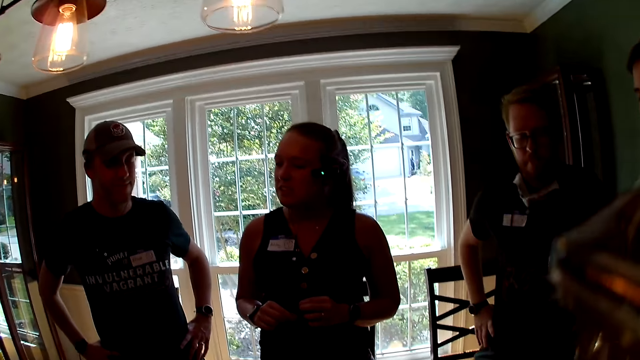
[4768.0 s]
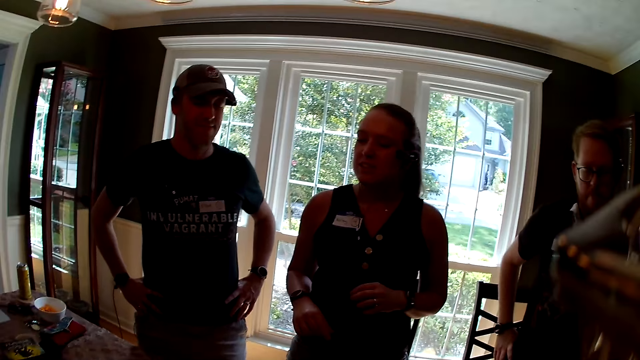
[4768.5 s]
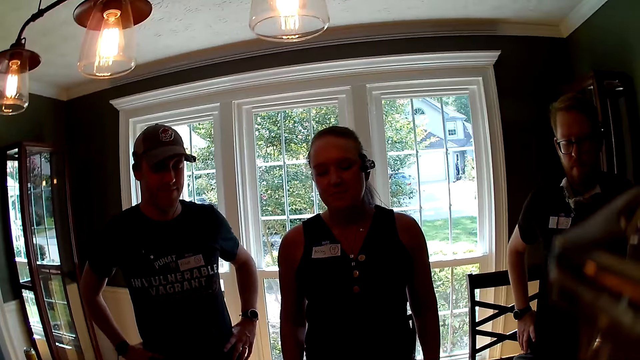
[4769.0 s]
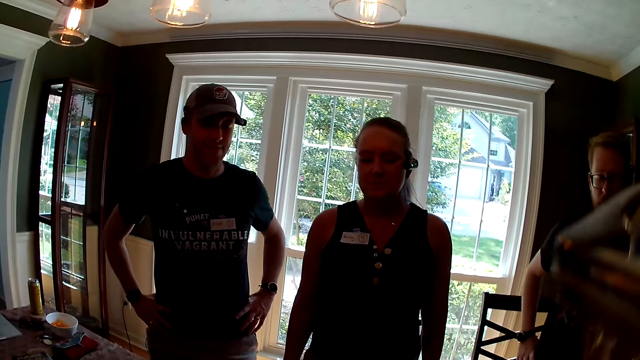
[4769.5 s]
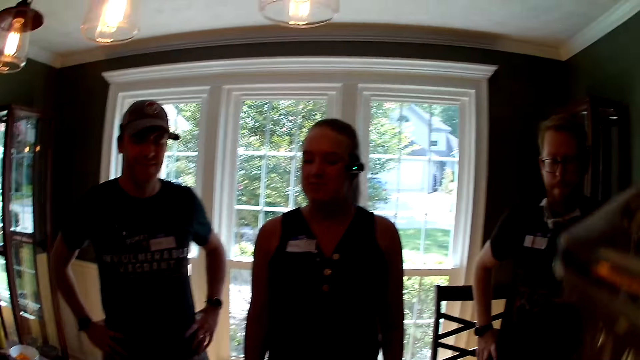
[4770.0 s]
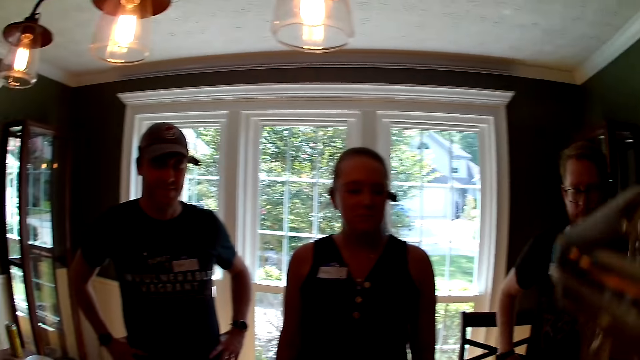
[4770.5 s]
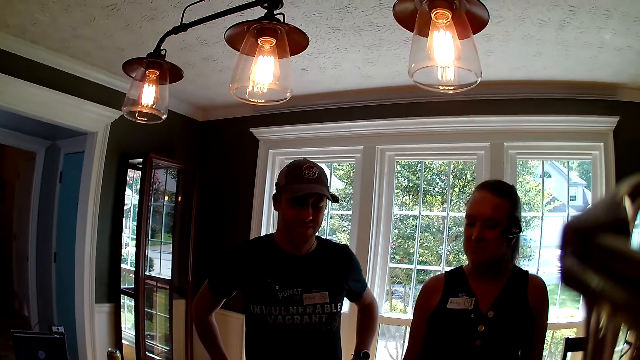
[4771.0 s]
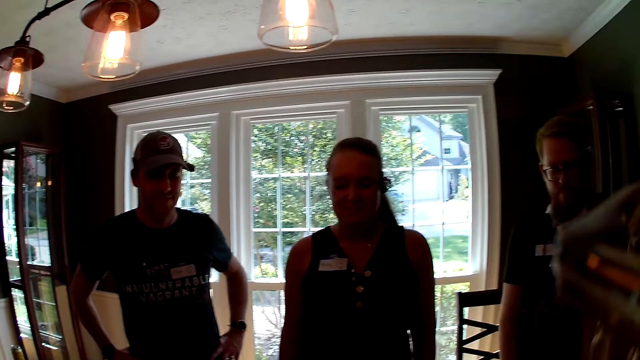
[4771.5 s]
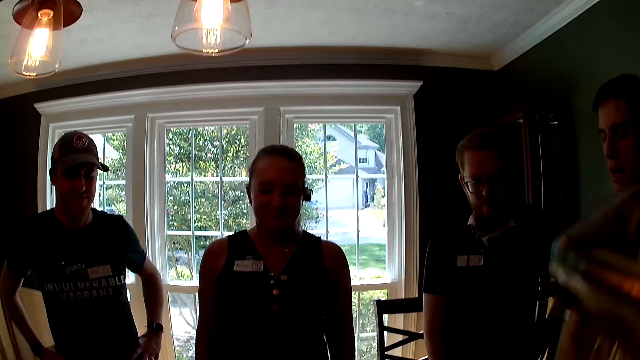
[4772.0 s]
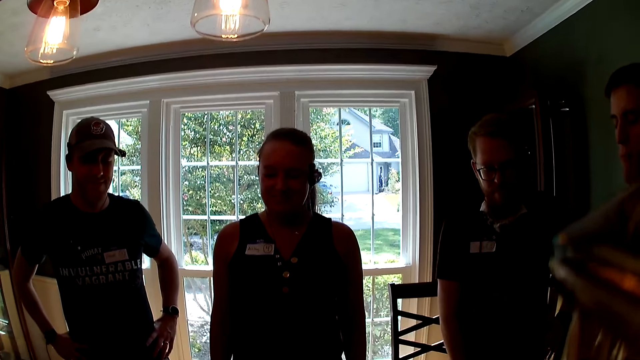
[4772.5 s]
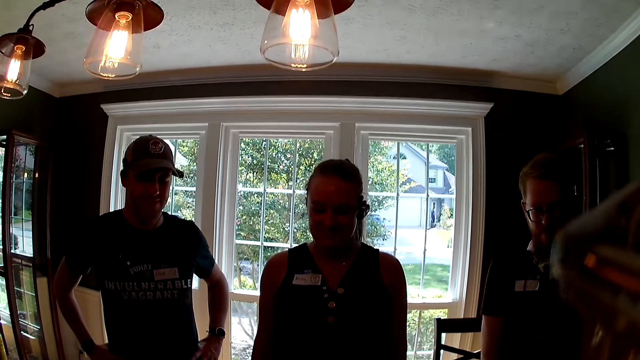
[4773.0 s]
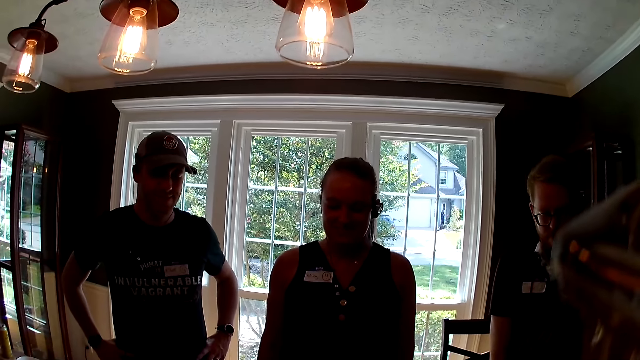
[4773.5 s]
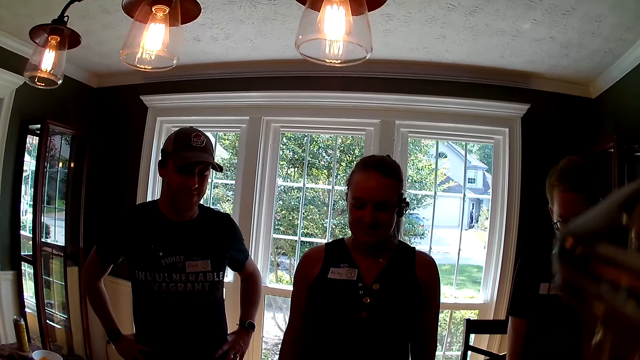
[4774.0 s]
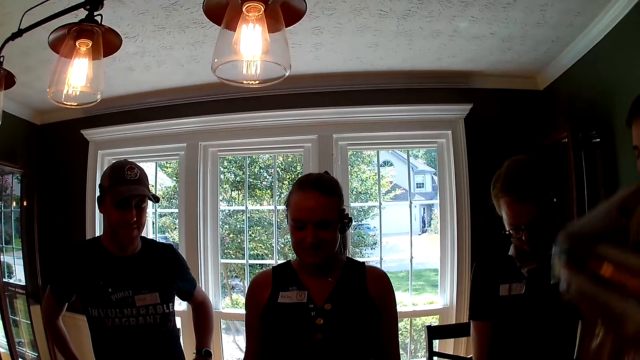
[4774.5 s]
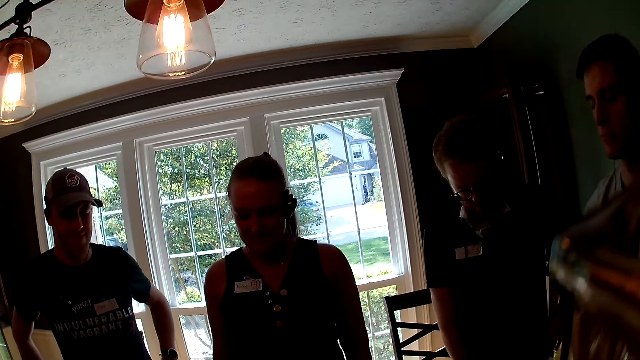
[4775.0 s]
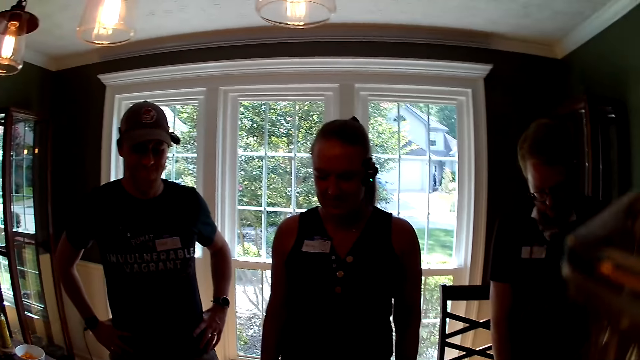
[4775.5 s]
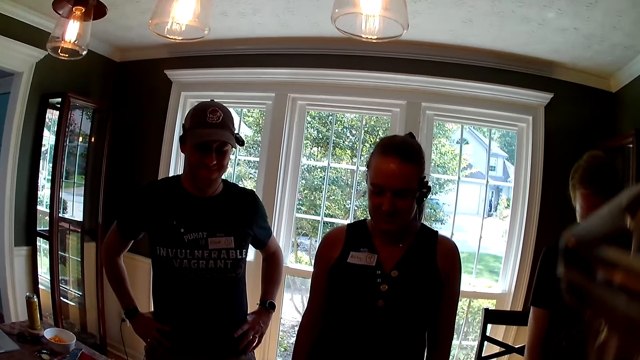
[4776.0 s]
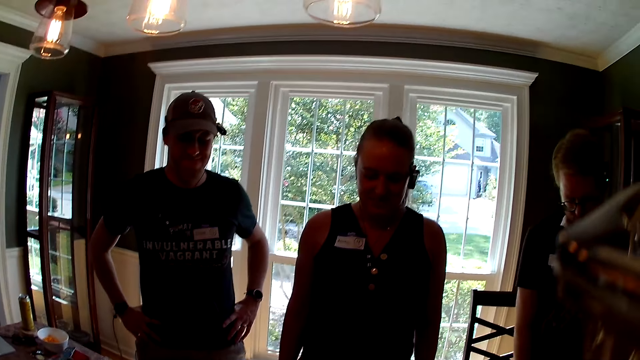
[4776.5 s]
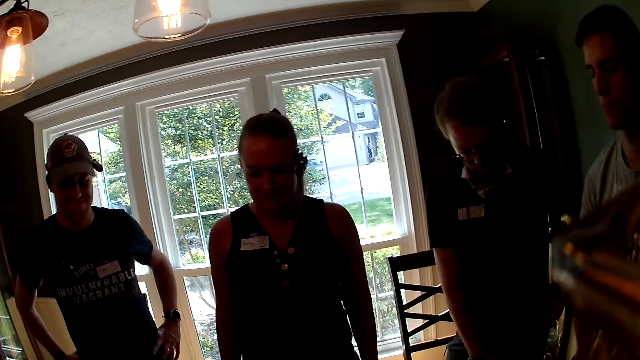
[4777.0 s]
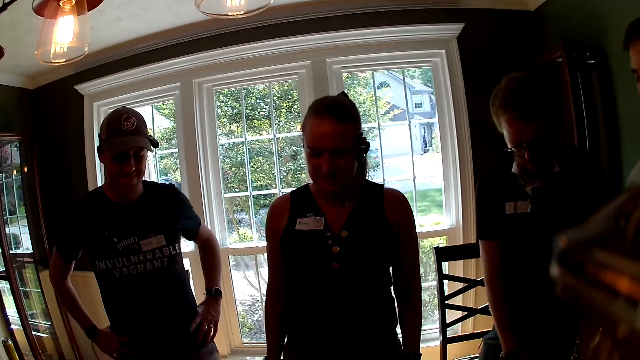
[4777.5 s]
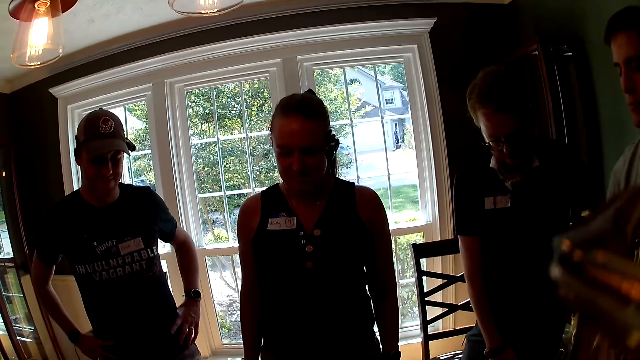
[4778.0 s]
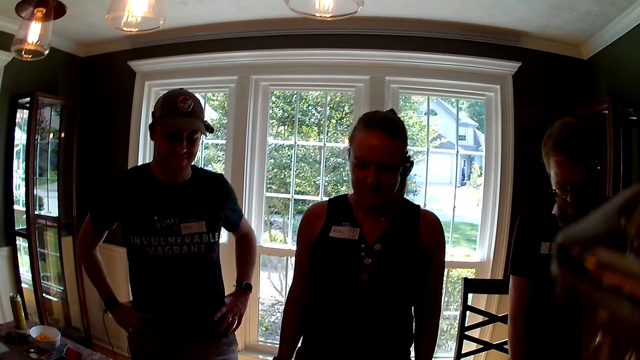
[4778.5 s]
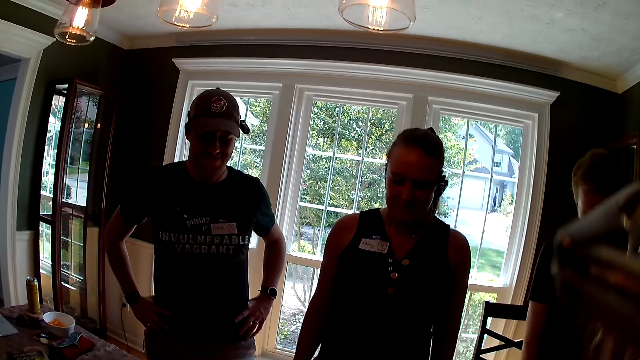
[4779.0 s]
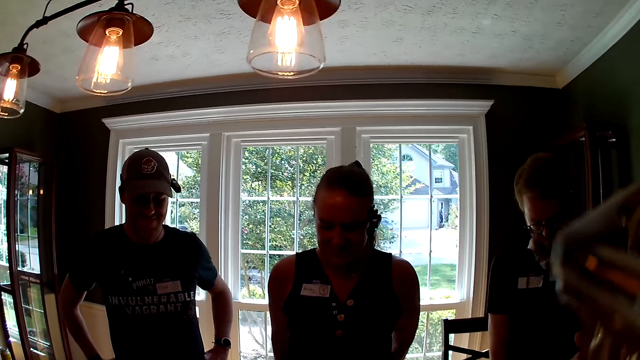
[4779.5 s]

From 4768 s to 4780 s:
The camera wearer speaks to the group of people at the table.

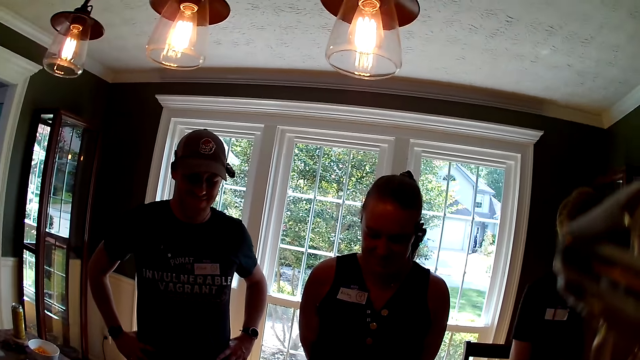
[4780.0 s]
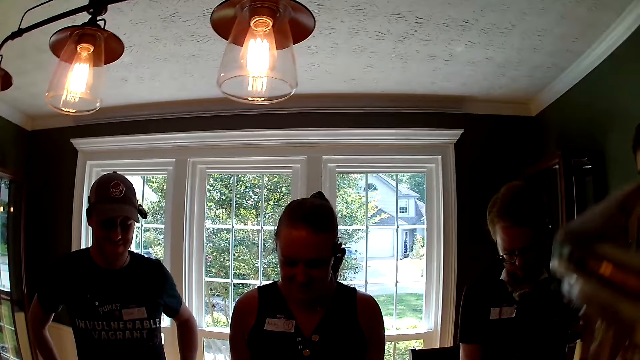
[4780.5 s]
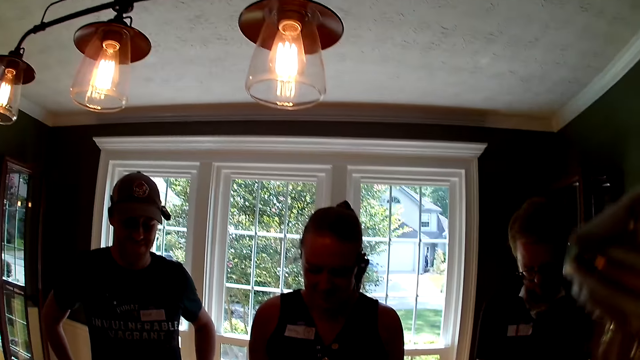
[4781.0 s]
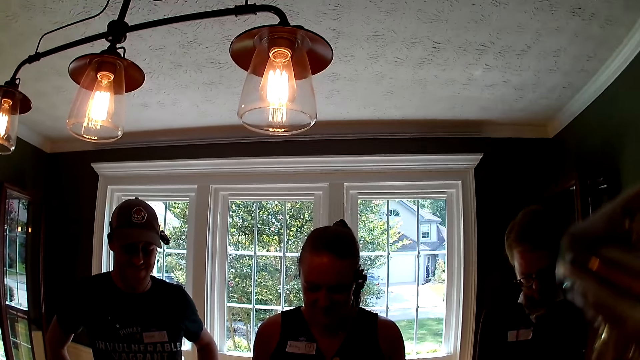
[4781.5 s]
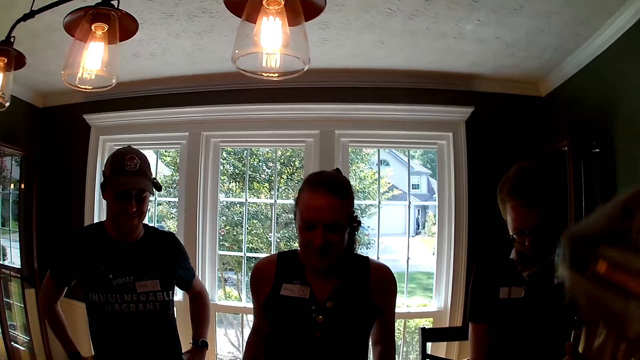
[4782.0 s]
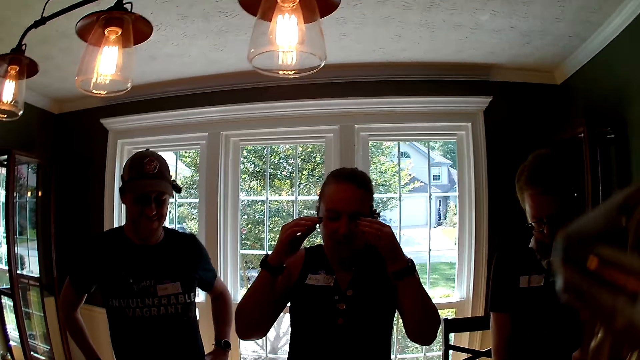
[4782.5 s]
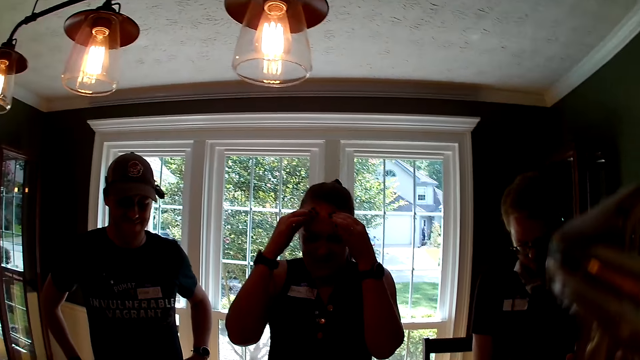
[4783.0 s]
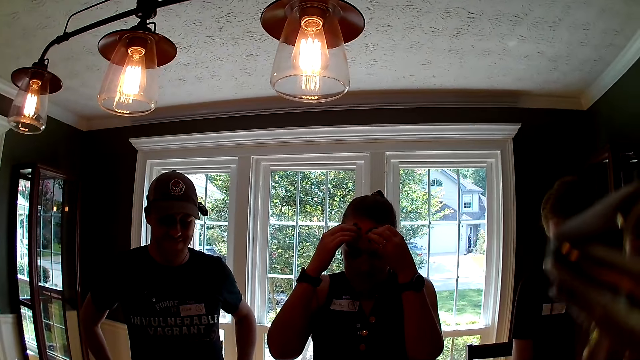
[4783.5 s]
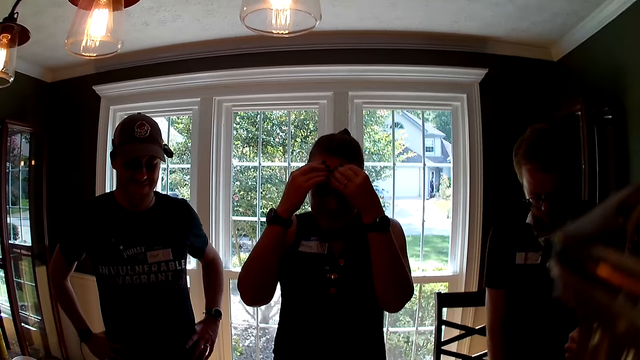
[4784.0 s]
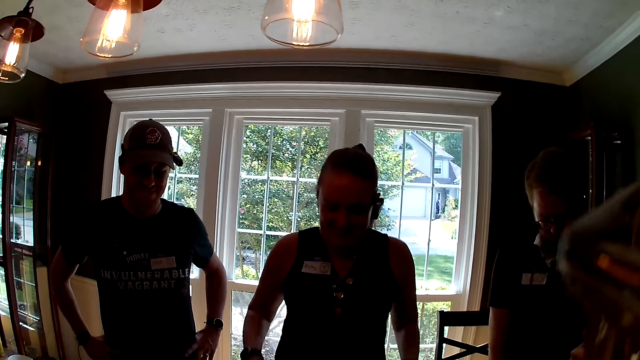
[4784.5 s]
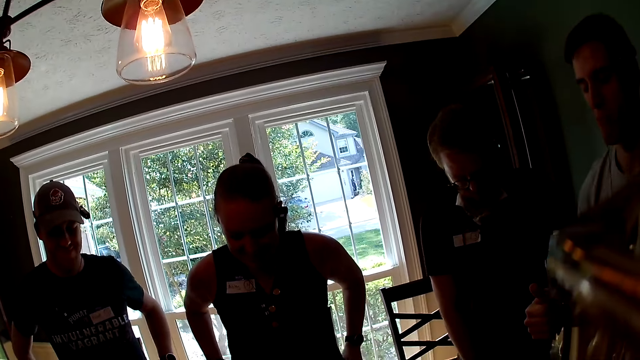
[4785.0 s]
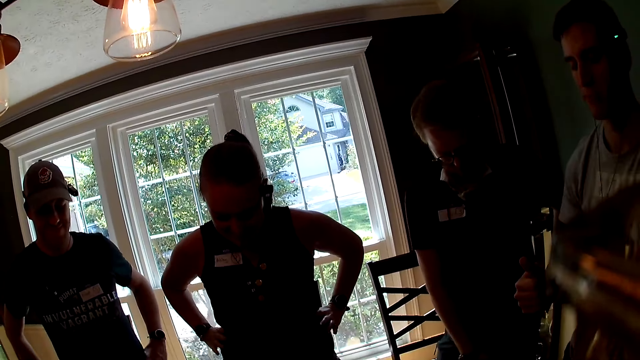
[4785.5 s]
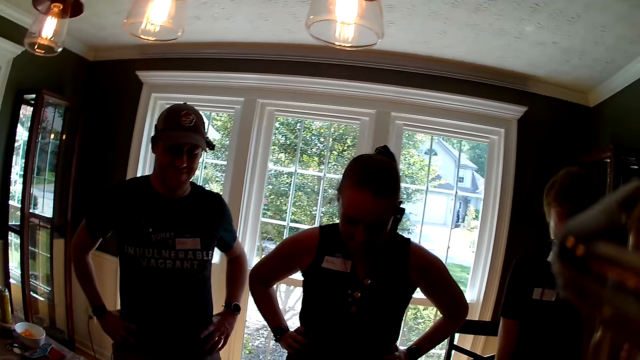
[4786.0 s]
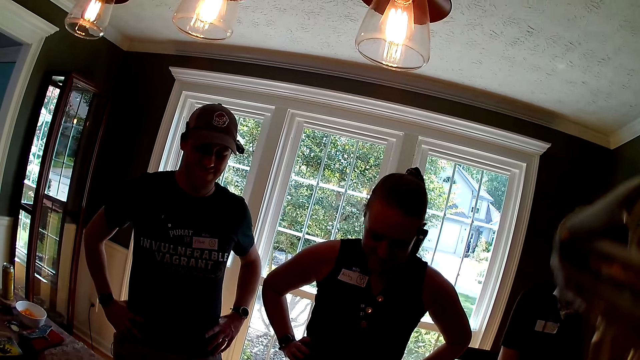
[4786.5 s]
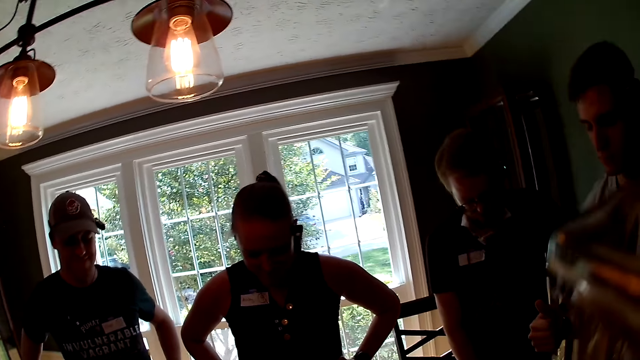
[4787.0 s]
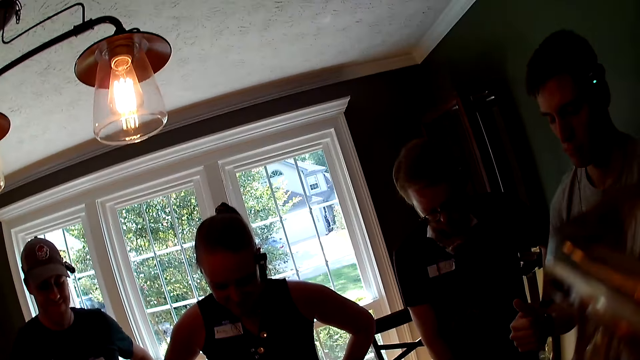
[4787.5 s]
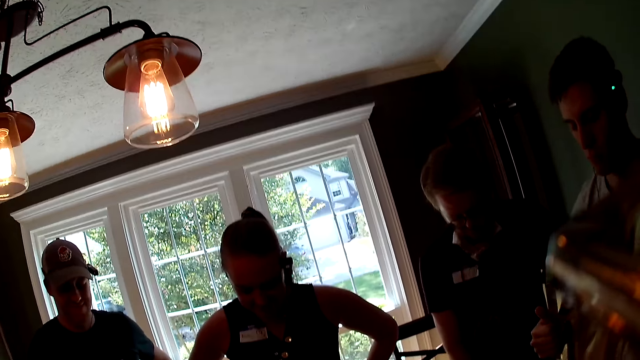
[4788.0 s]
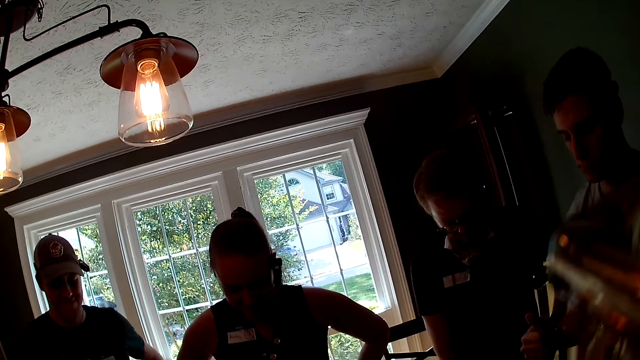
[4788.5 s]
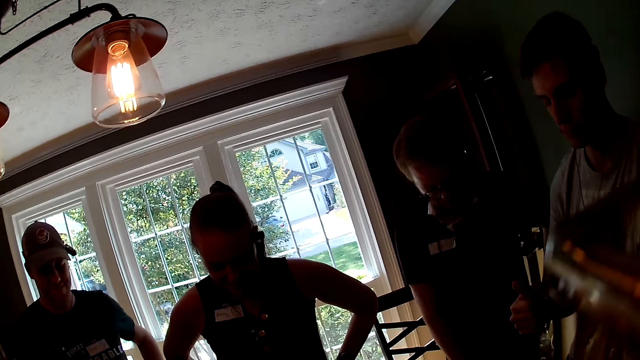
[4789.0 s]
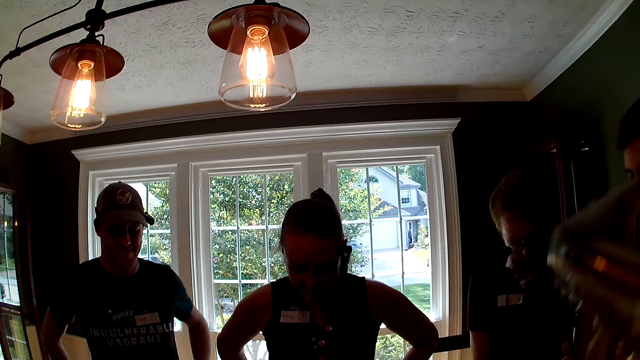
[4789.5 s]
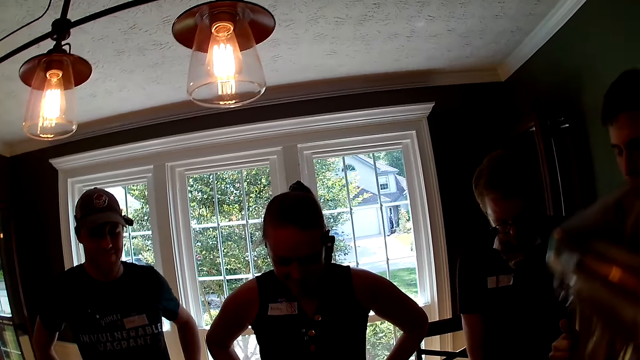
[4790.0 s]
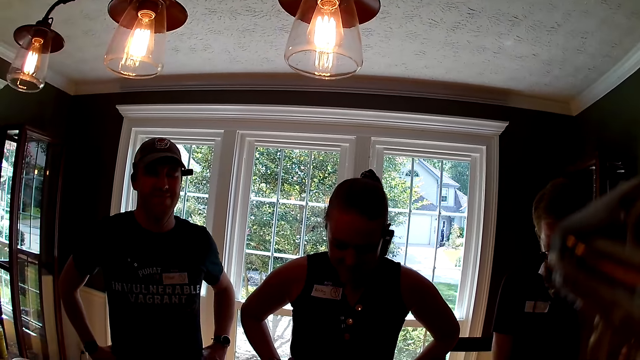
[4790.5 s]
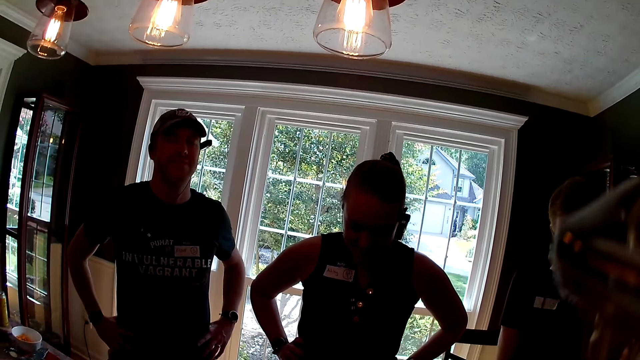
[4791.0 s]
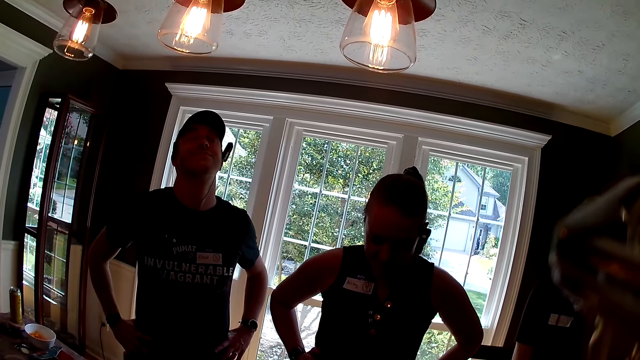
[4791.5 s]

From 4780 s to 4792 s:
A woman touches her head. The woman touches her face. A man points out his right thumb.
